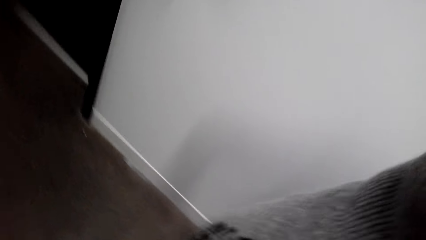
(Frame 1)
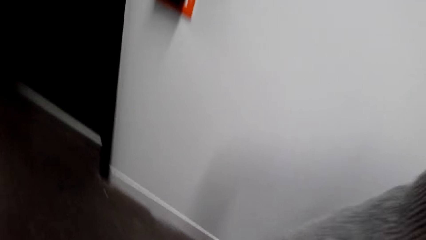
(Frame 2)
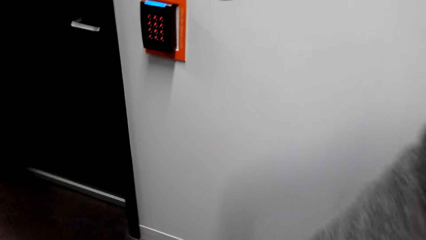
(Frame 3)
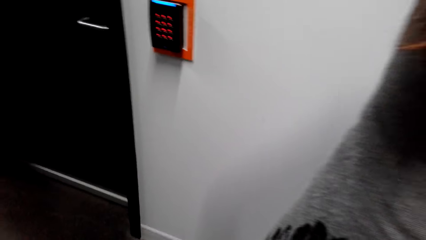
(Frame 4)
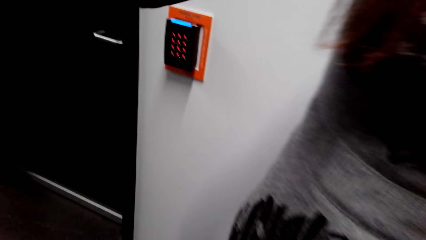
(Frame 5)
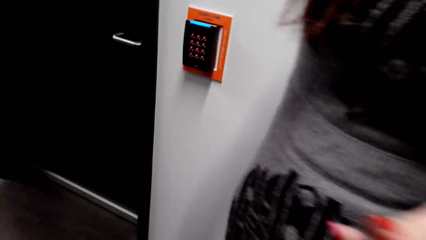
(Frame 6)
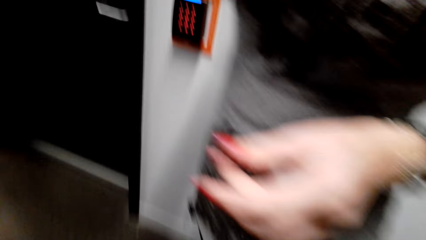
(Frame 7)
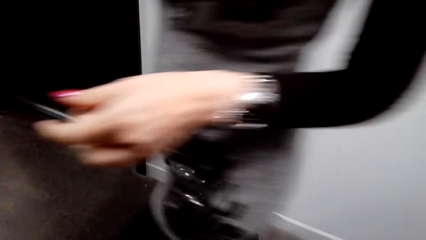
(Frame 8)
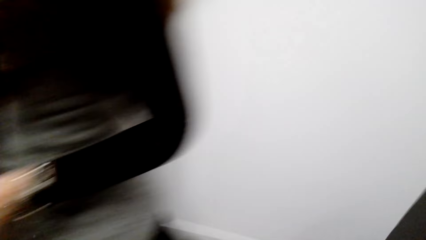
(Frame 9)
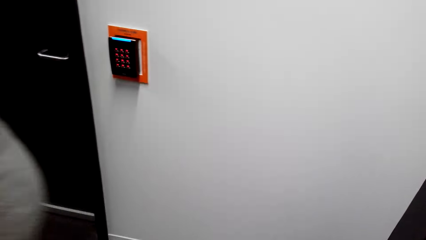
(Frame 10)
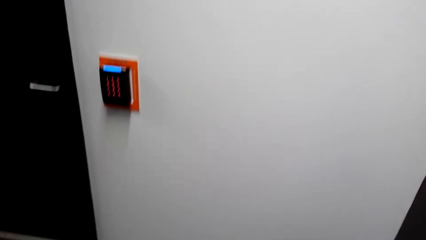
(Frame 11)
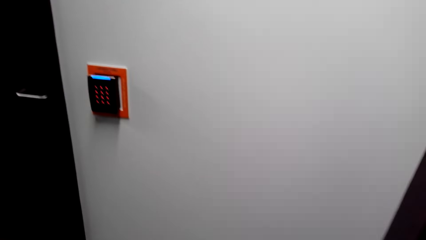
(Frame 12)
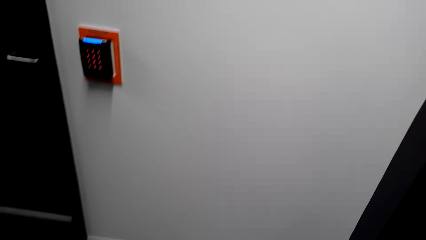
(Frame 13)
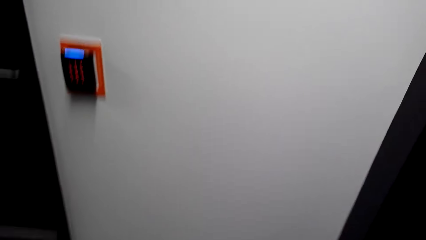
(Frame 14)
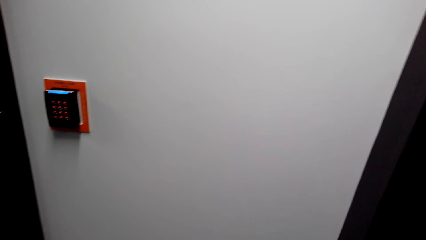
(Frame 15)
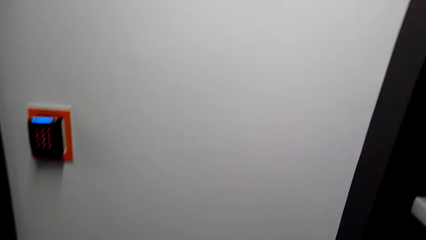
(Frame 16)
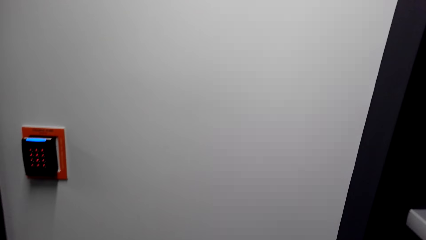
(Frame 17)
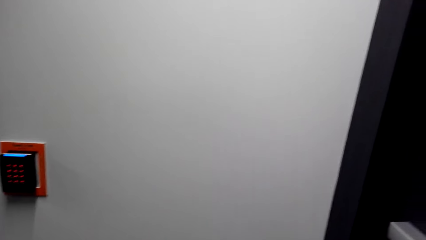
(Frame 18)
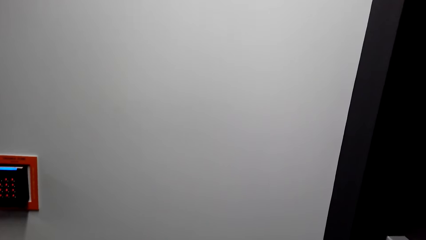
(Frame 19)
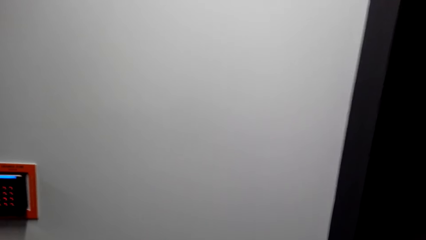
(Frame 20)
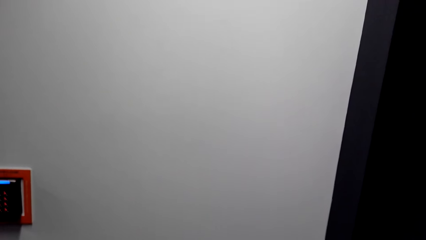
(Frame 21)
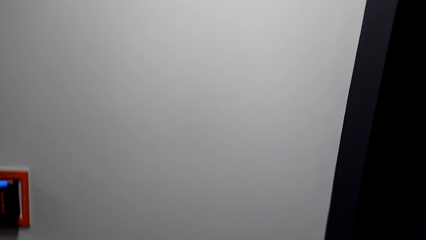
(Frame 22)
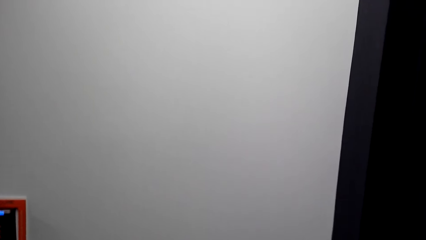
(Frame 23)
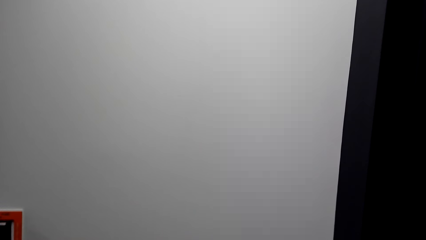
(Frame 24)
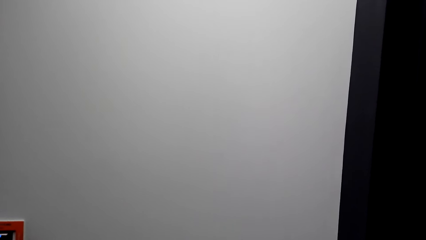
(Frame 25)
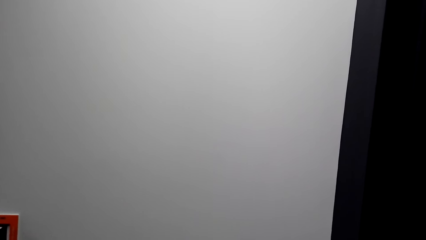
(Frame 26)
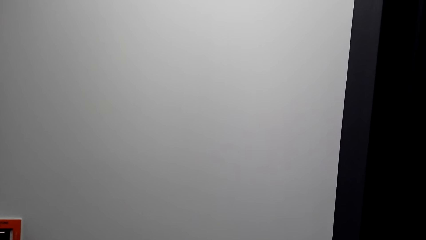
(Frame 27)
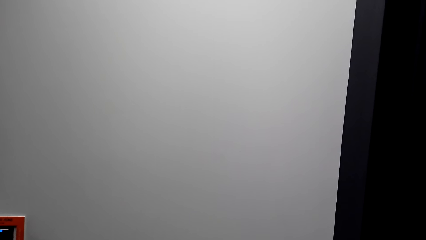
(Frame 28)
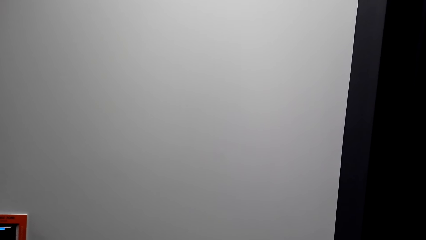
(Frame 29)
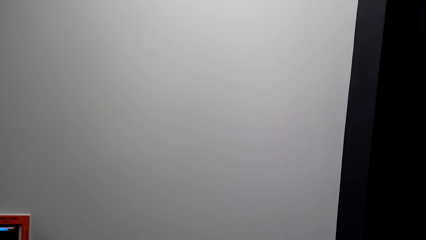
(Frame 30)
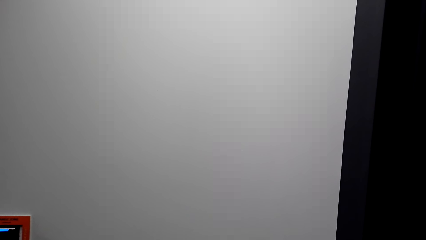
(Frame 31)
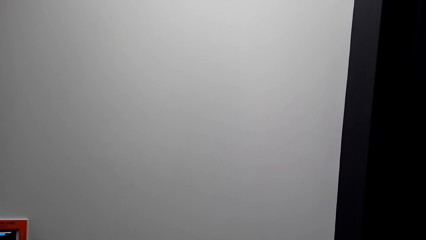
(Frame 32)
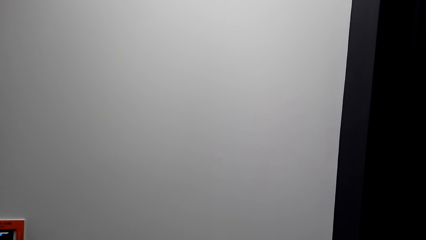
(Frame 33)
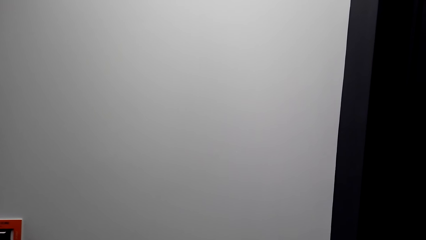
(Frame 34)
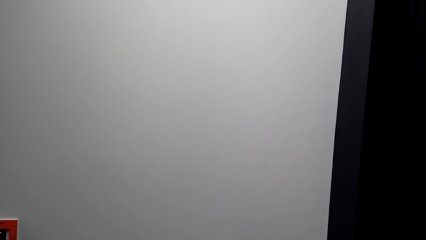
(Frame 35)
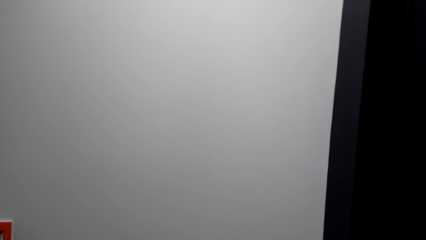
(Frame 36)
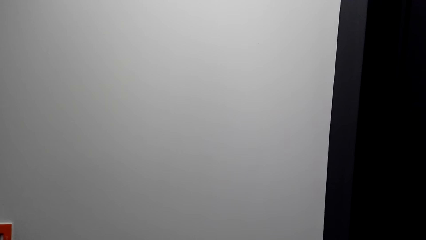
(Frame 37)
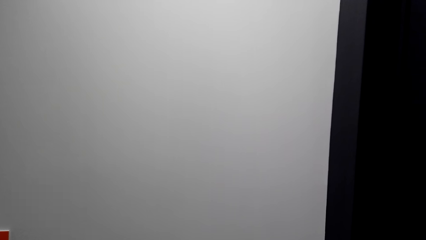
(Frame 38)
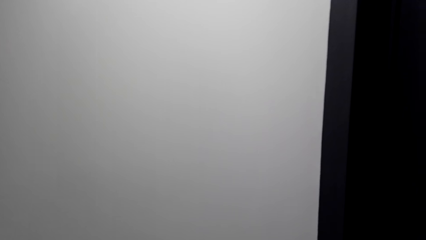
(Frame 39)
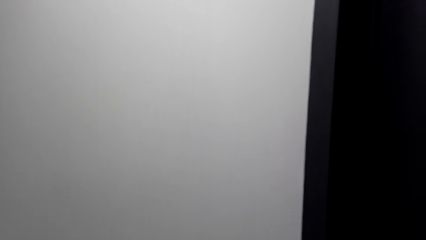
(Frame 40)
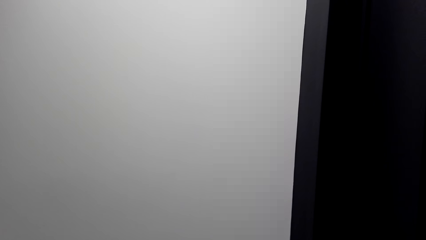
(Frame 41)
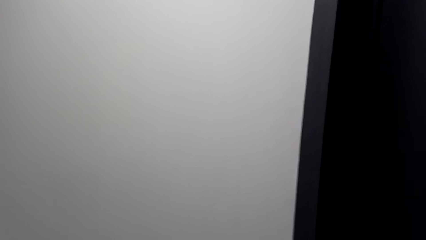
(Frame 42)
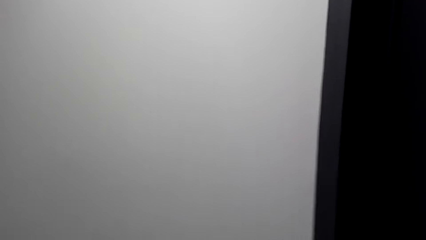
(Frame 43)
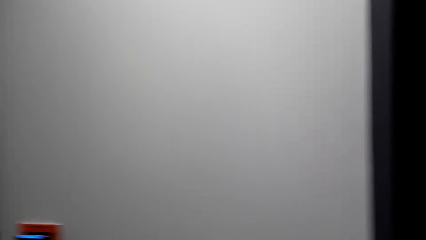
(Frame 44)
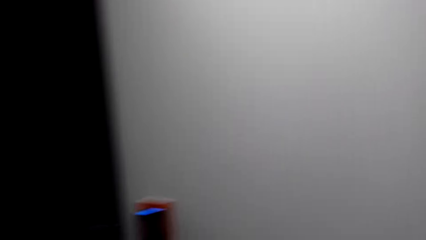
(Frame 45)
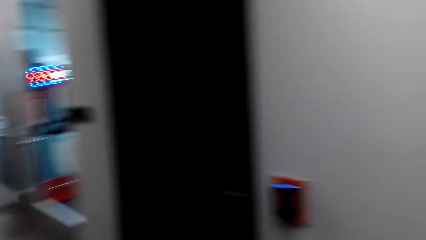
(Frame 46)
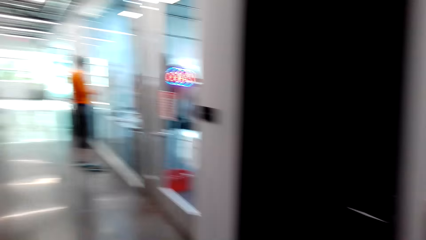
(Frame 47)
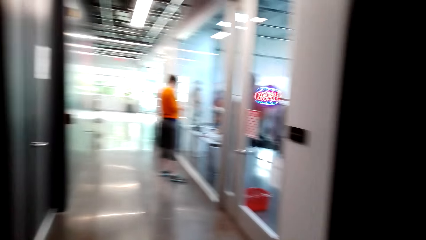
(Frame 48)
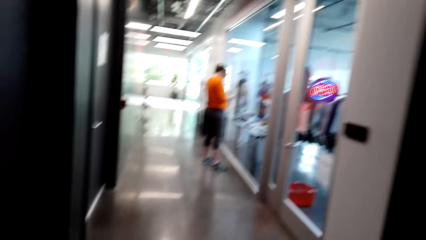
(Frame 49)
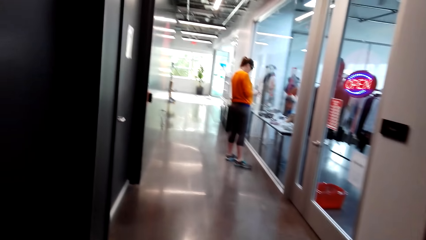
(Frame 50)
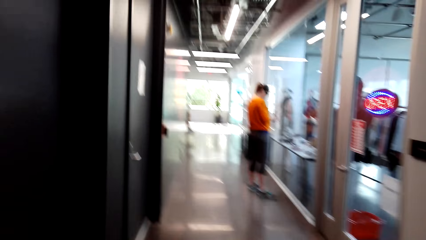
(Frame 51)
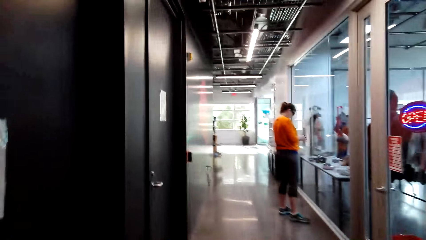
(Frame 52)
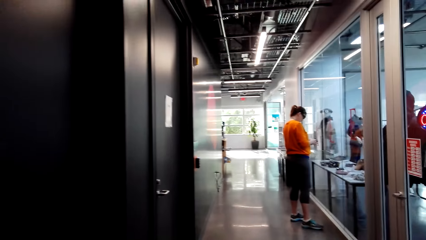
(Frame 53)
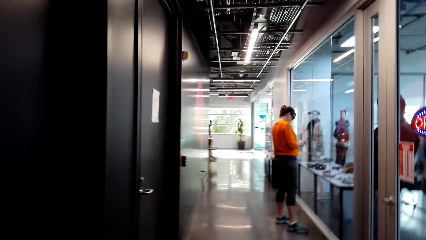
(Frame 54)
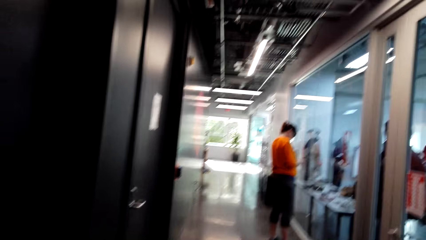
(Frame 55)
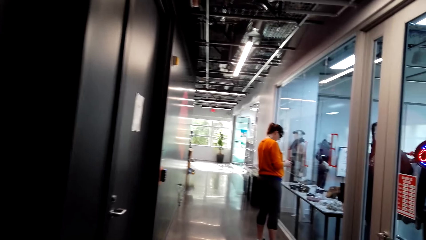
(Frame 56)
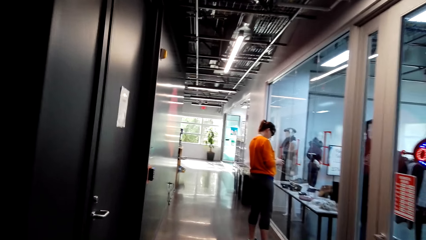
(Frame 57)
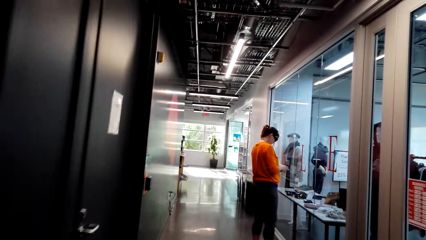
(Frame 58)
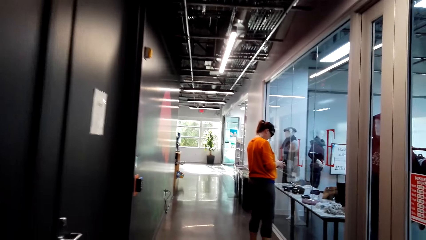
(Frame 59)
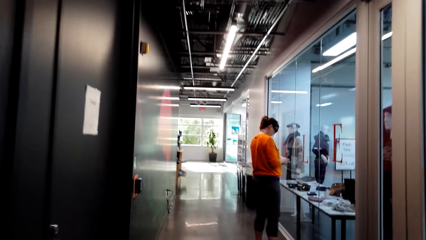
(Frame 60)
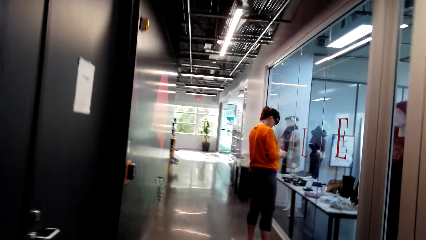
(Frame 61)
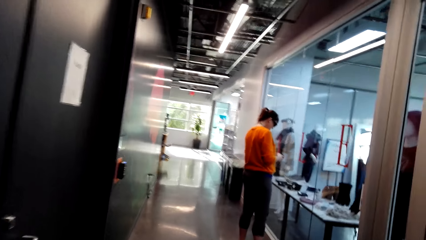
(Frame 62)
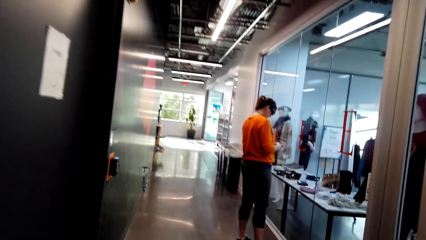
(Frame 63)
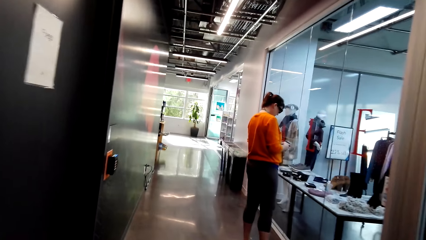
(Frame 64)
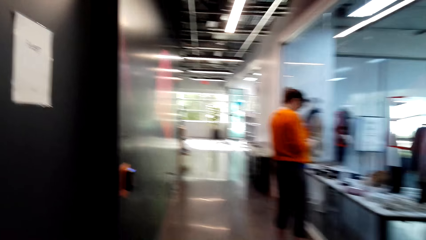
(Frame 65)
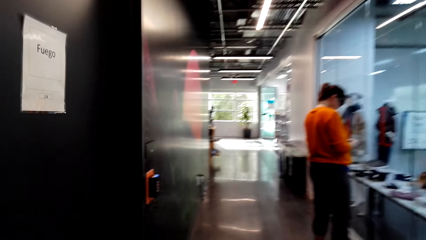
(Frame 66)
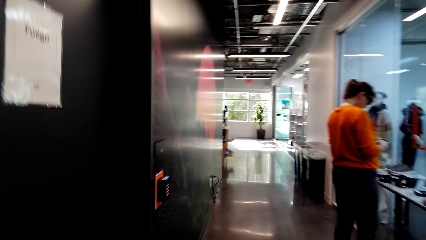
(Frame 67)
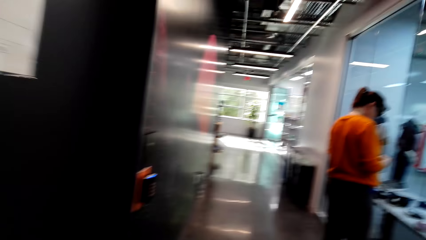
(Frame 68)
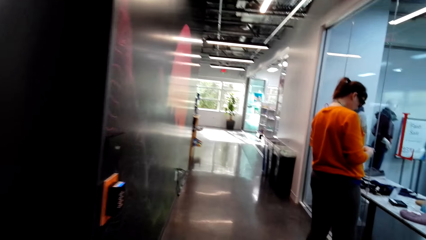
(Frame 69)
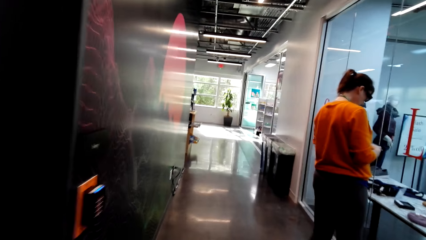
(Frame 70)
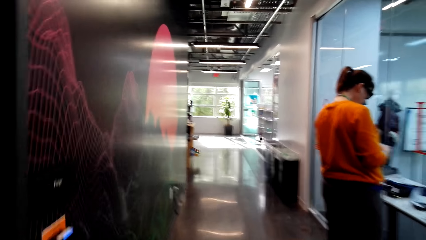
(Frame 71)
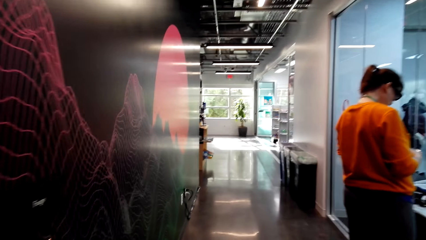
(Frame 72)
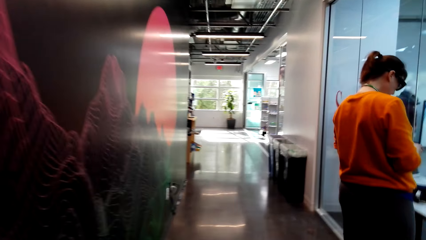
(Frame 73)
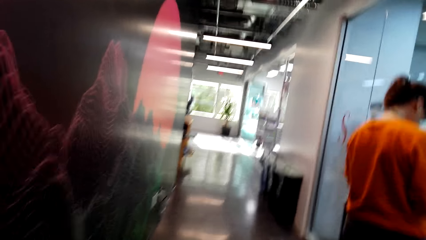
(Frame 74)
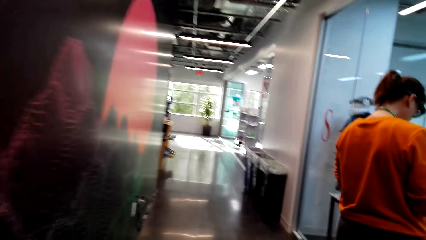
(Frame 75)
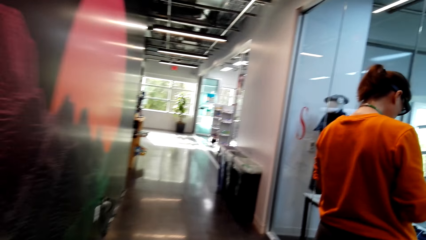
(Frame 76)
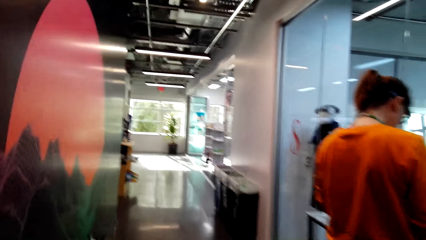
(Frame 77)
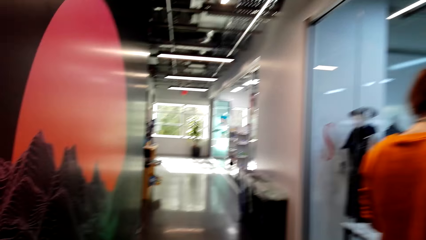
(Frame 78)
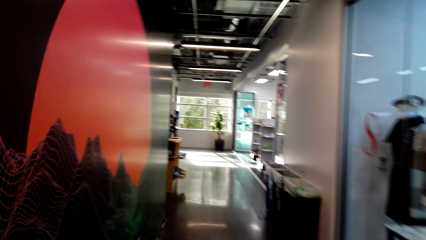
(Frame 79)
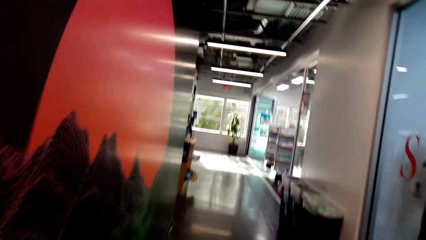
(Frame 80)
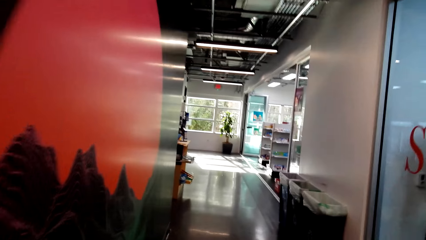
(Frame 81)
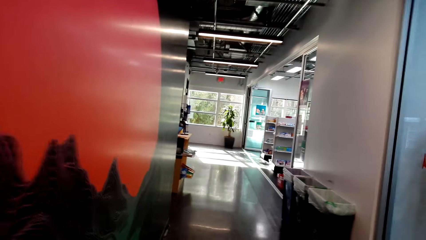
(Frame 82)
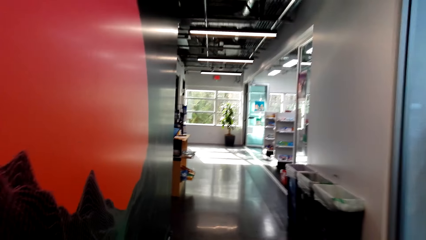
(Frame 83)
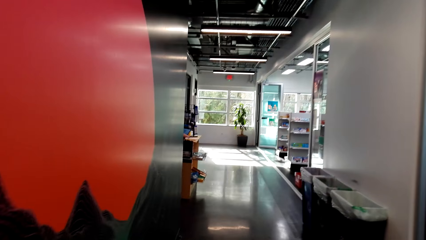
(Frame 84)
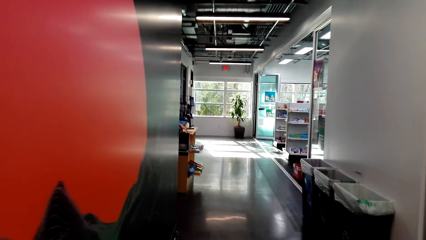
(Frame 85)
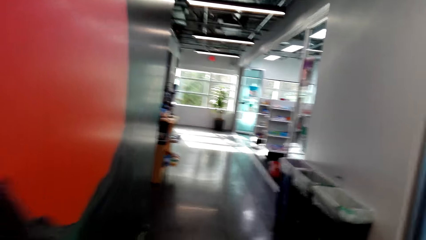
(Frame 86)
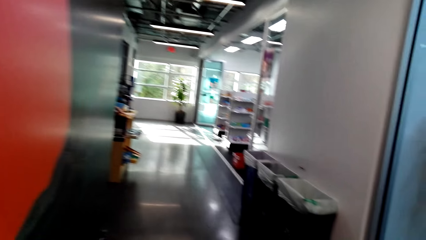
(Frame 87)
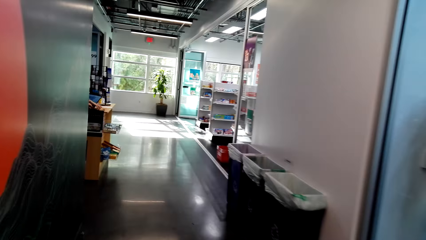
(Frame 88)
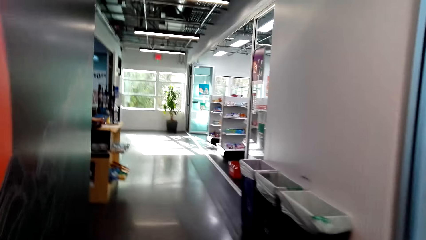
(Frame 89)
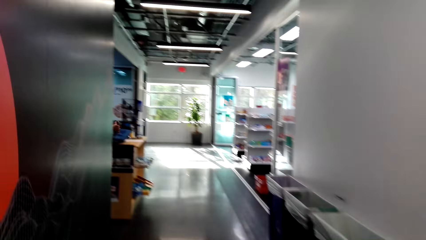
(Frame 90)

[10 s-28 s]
A lady walks around. The camera wearer walks around. Another lady stands next to the display window.
